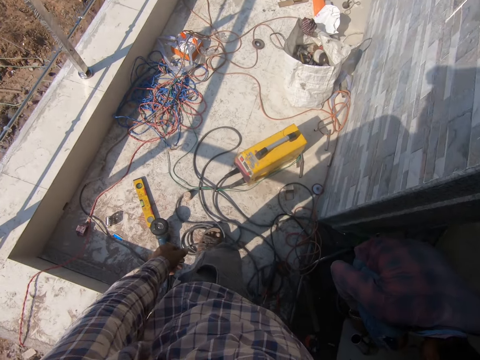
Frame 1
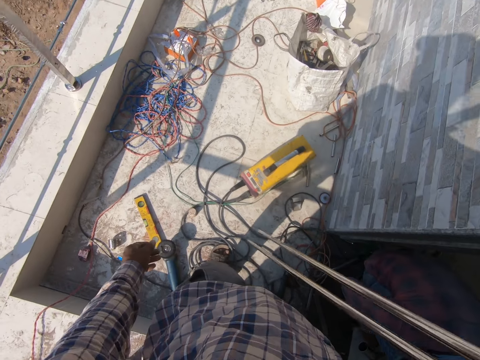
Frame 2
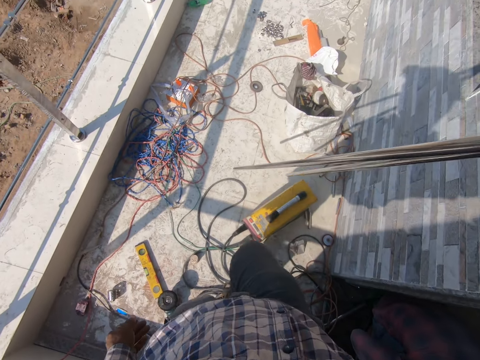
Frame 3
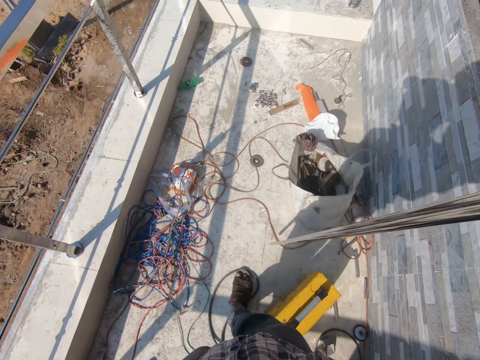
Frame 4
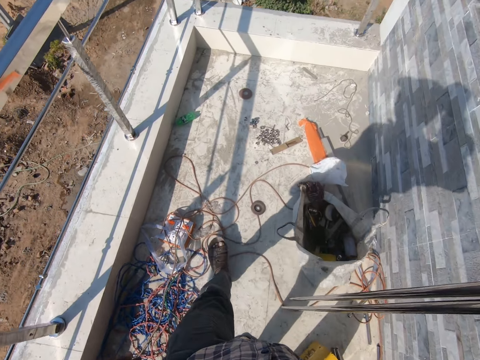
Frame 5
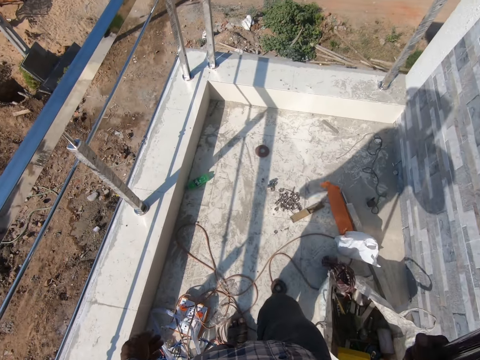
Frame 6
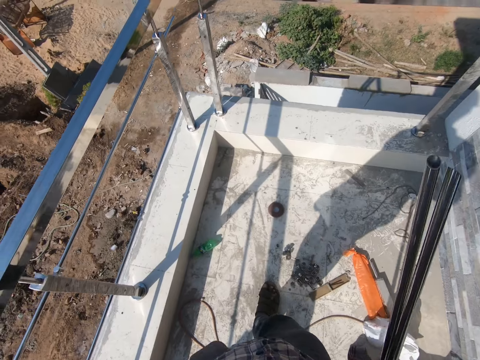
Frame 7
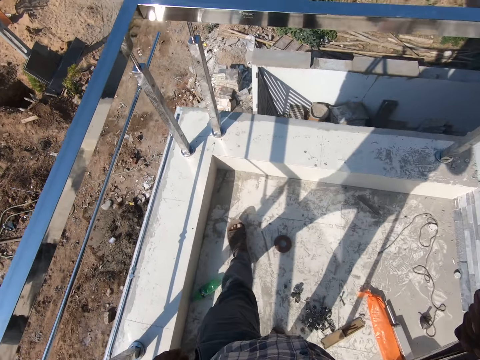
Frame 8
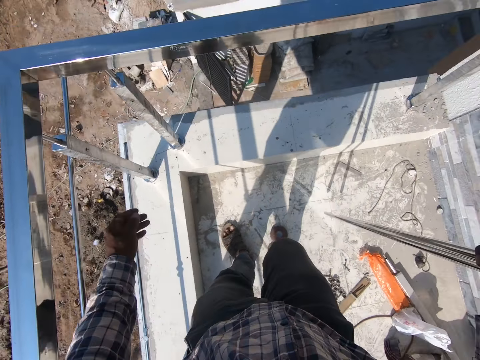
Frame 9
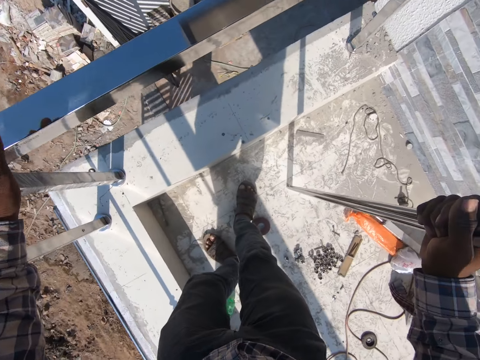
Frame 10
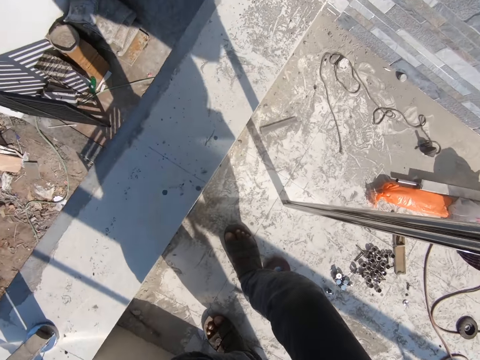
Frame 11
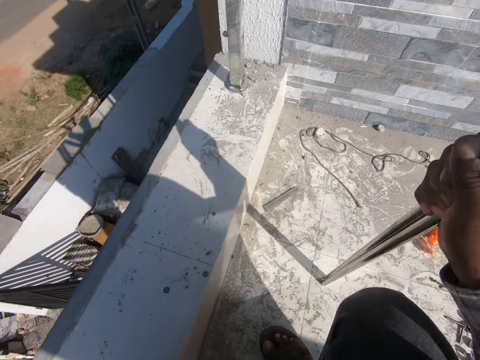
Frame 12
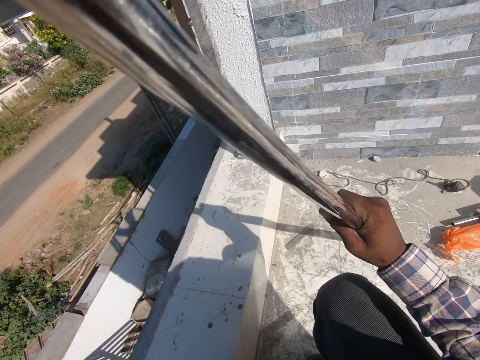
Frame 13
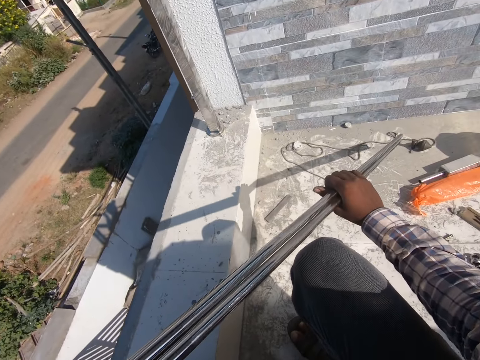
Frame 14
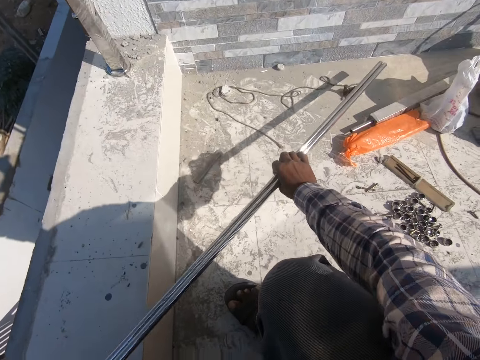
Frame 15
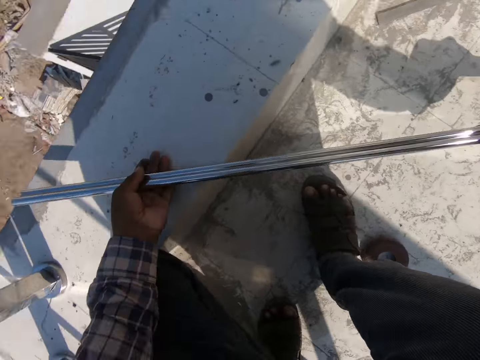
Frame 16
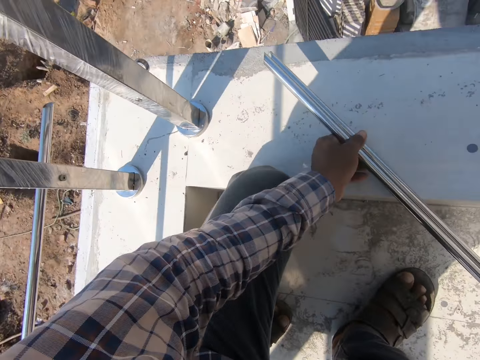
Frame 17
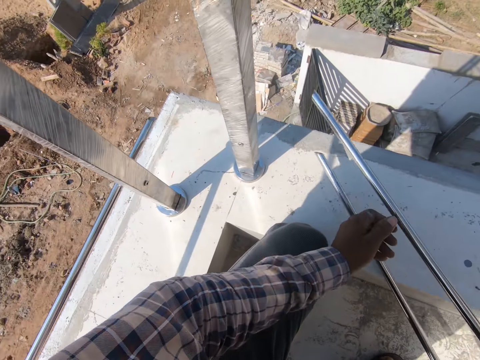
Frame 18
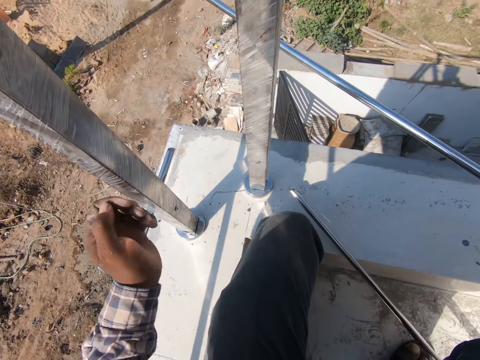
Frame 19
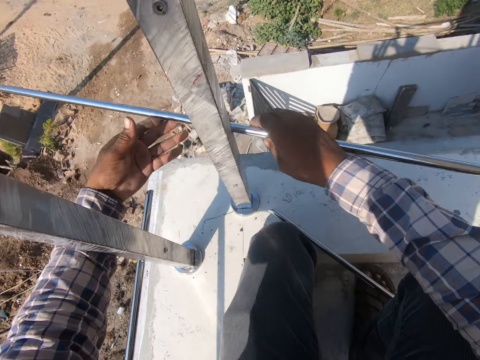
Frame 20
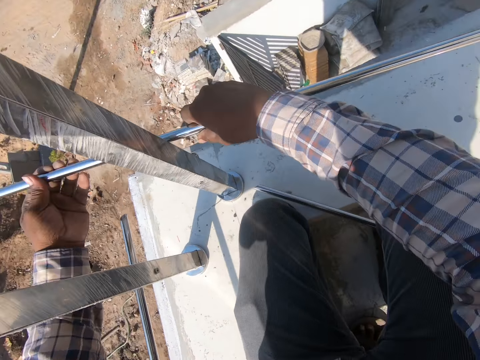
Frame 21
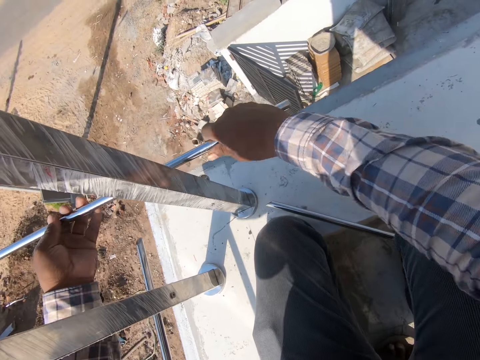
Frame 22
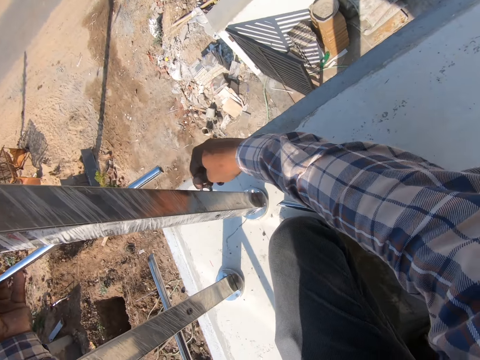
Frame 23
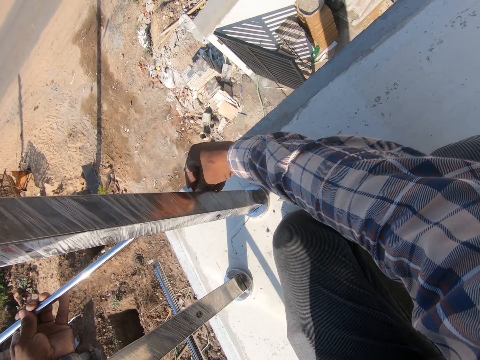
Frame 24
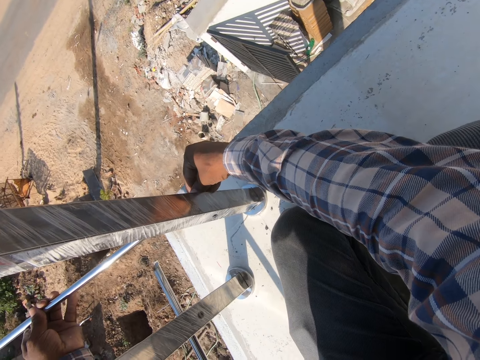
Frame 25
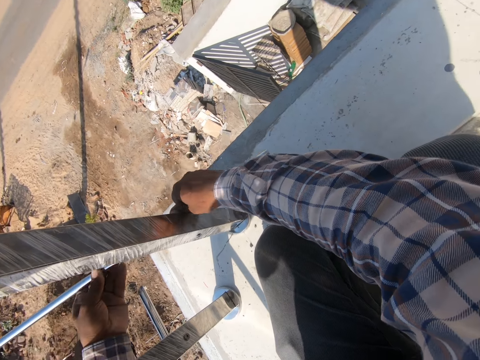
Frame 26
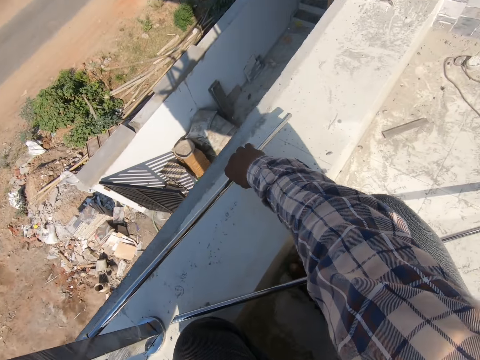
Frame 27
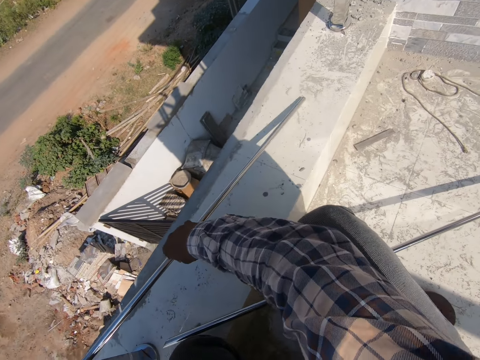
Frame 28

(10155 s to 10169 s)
The camera wearer walks in the compound. They drop the metal rod. They fix the metal rod on the pillar.

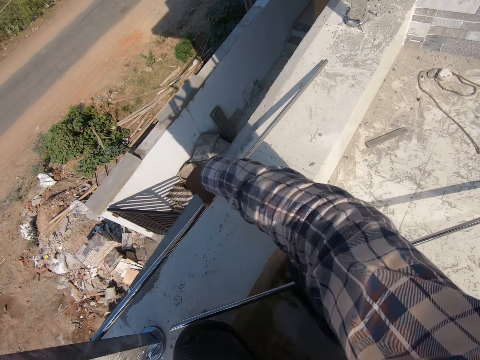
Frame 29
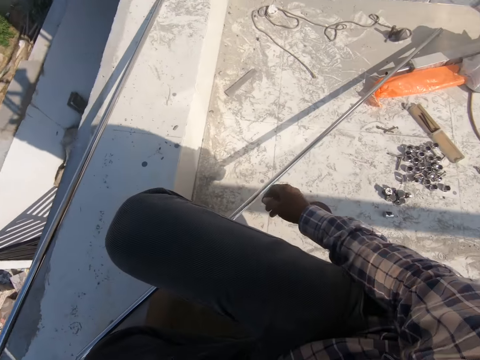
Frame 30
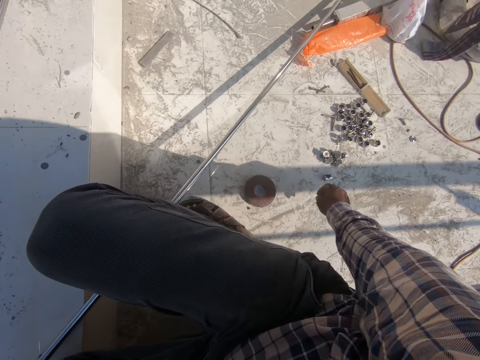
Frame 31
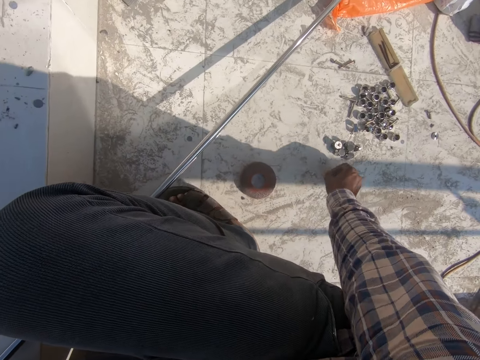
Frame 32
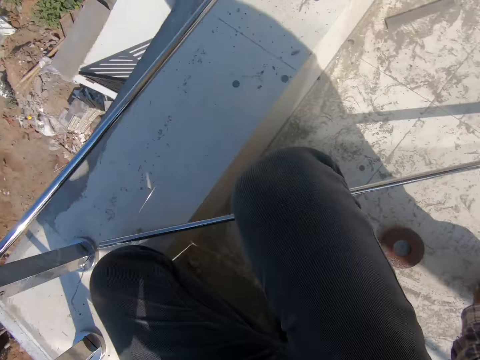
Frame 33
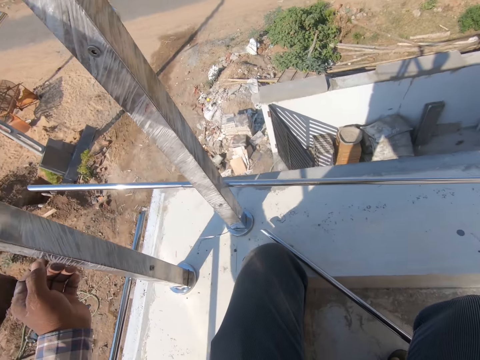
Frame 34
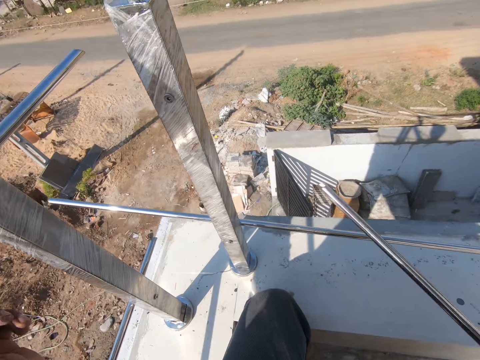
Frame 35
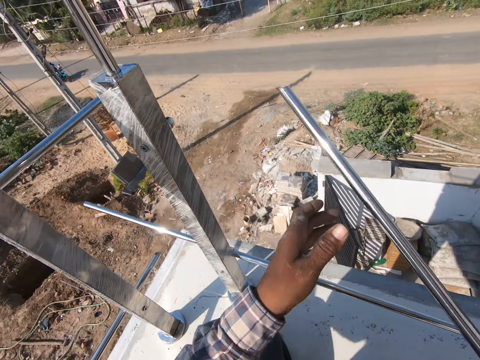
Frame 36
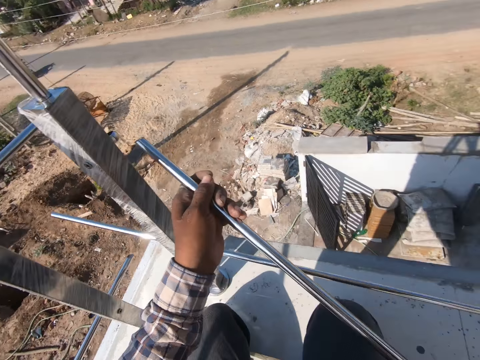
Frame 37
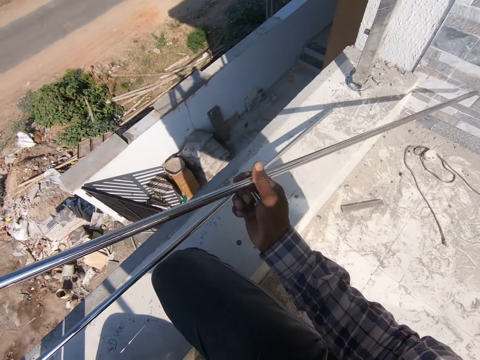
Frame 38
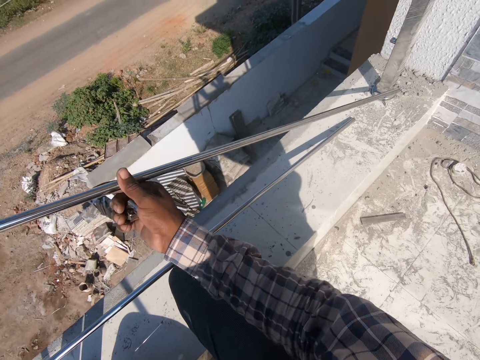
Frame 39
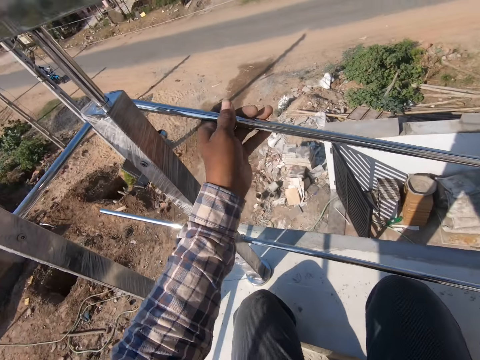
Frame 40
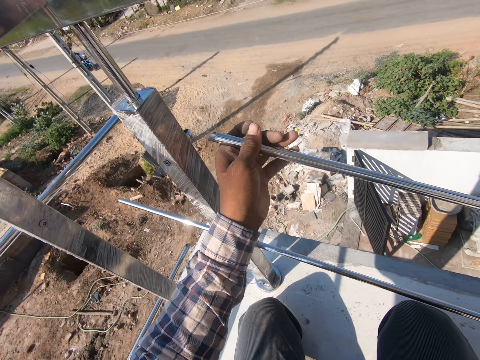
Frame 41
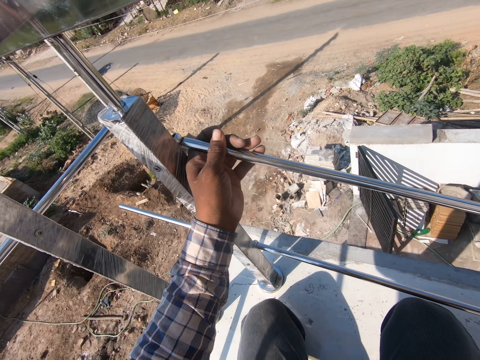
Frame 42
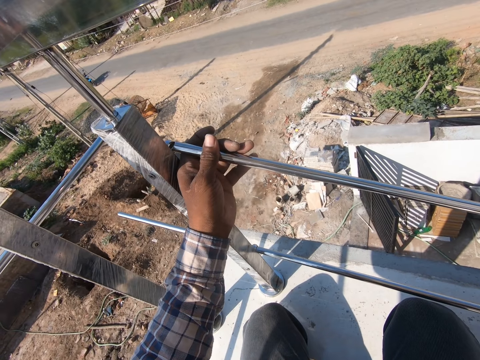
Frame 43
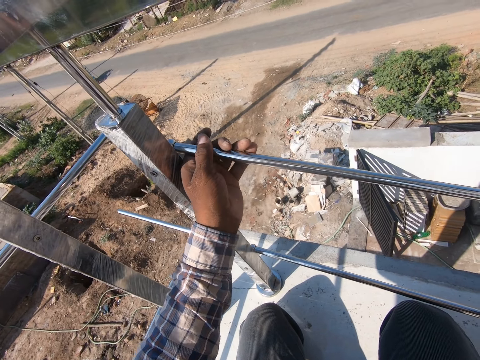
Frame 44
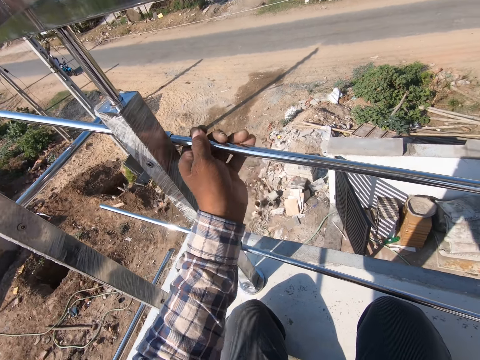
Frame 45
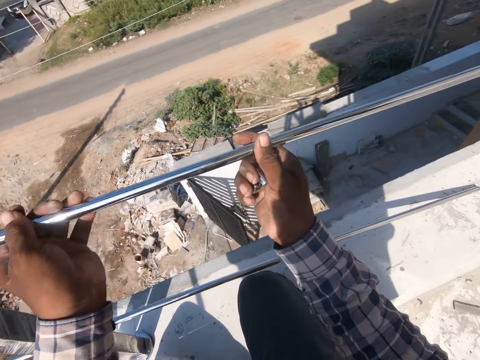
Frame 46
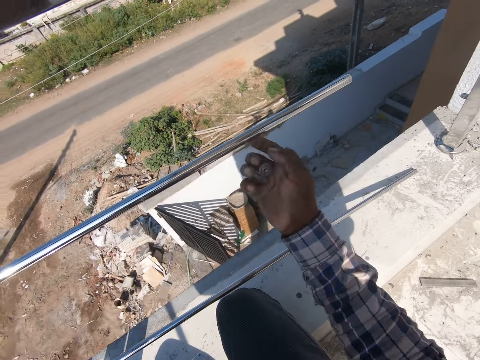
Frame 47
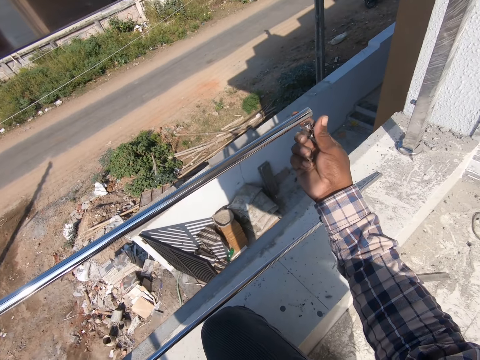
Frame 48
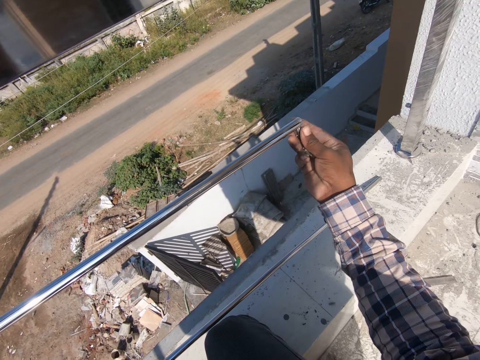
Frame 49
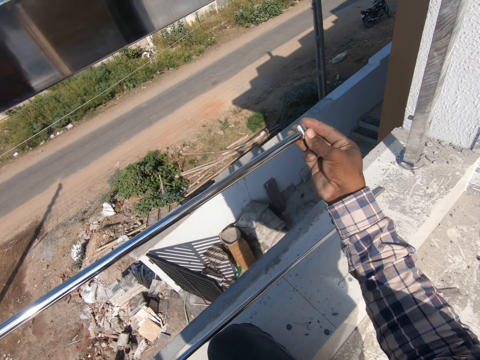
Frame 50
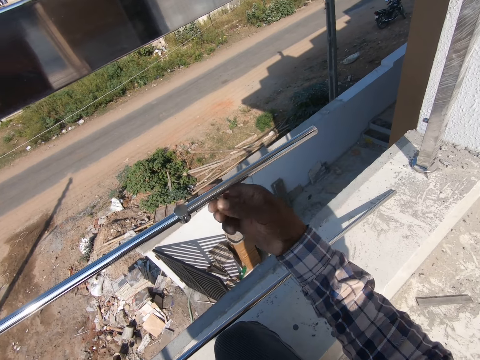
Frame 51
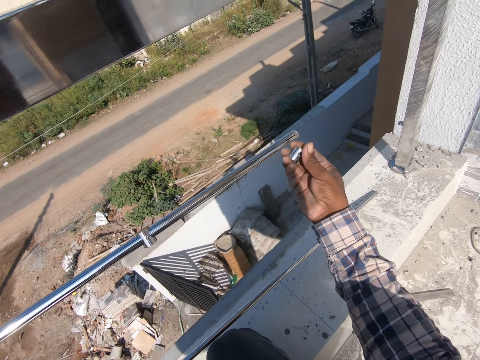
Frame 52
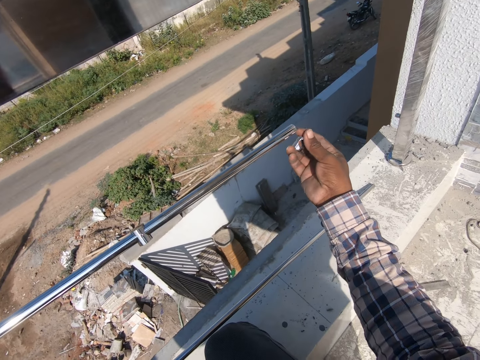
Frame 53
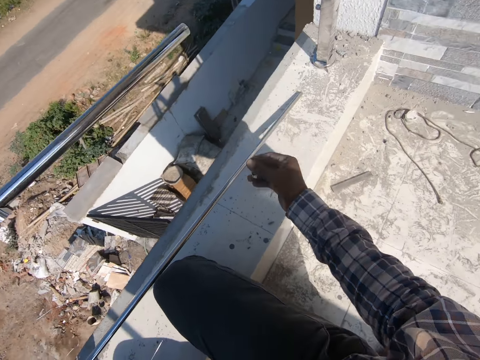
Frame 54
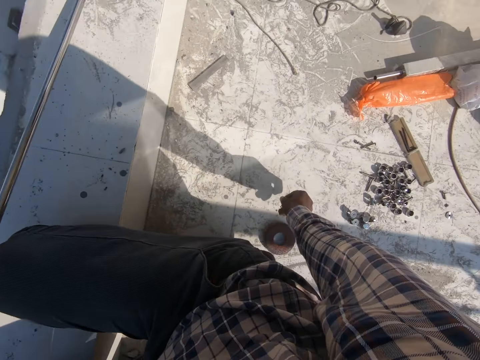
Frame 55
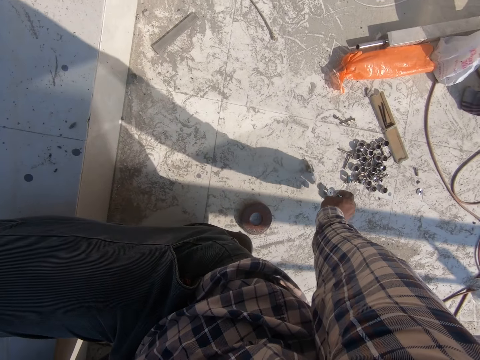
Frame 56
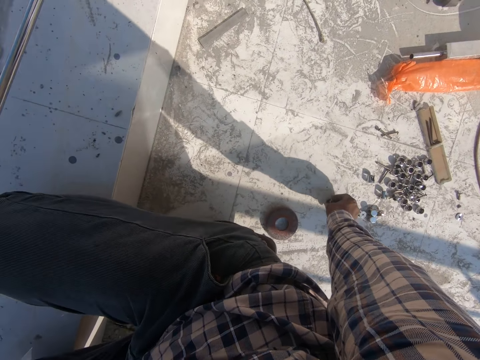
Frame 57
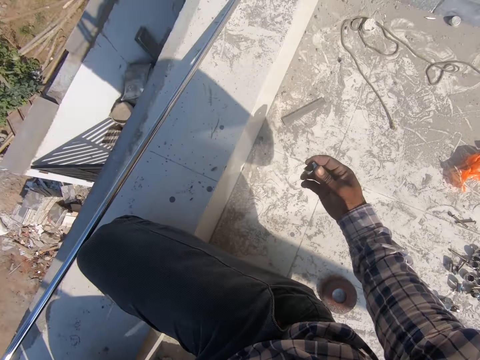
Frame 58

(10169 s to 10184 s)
The camera wearer fixes the metal with a bonnet. They pick the metal rods. They fix the metal rod on the pillar. They put the metal in a big metal. They fix the metal connectors on the metal rod. They put the bonnet in a metal. They drop the metal connector and pick the metal connector. They take the bonnet from the floor and put it in a metal.
